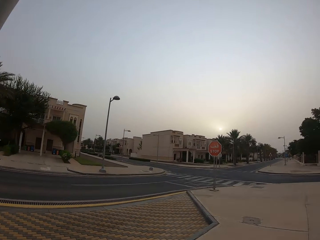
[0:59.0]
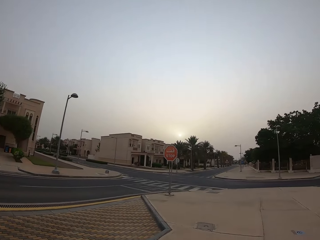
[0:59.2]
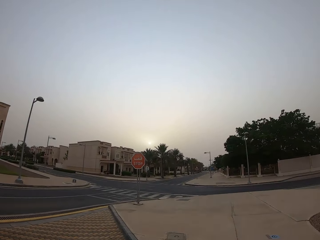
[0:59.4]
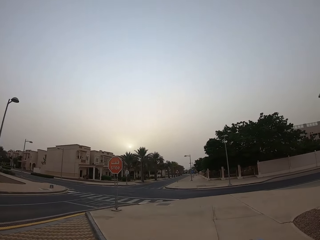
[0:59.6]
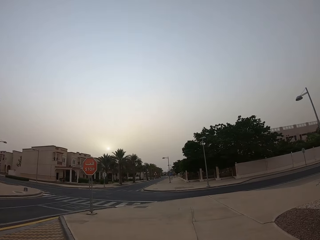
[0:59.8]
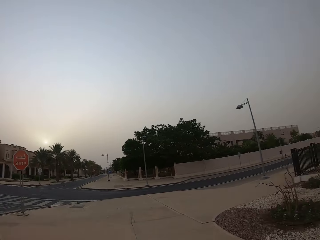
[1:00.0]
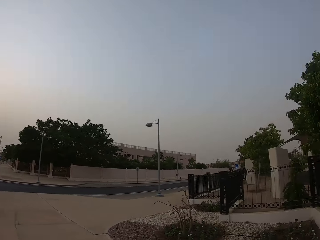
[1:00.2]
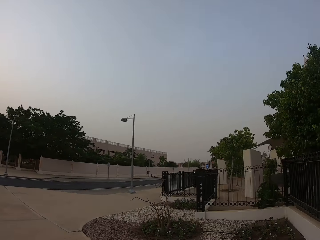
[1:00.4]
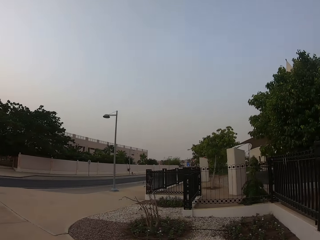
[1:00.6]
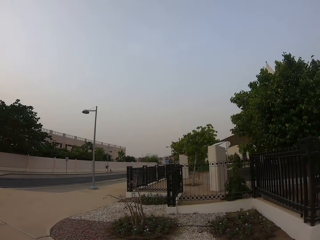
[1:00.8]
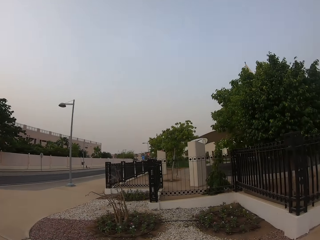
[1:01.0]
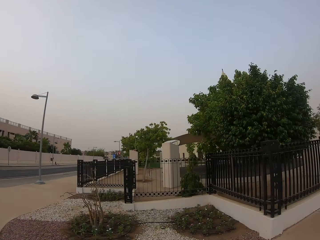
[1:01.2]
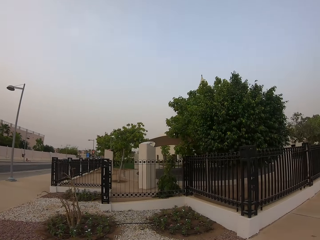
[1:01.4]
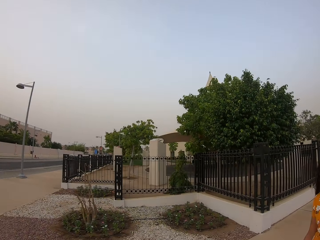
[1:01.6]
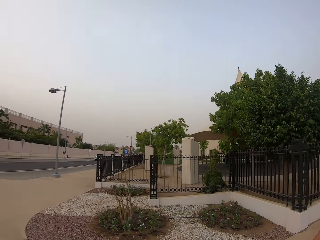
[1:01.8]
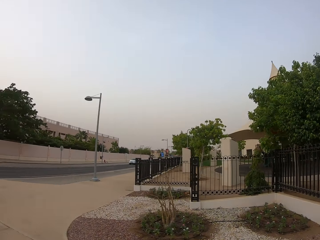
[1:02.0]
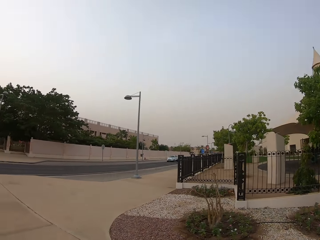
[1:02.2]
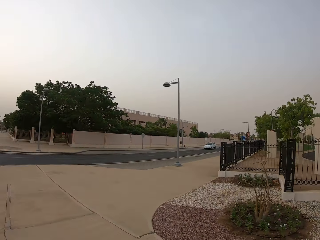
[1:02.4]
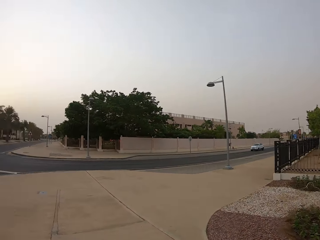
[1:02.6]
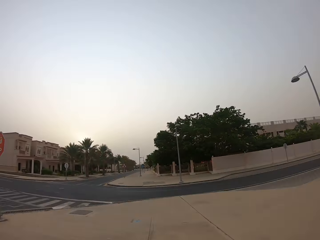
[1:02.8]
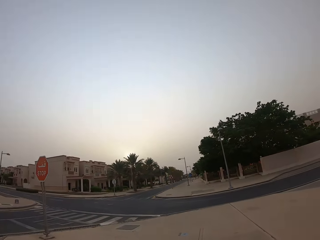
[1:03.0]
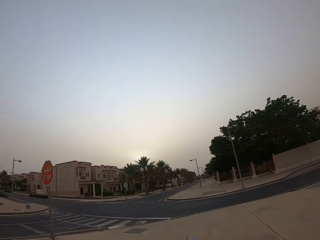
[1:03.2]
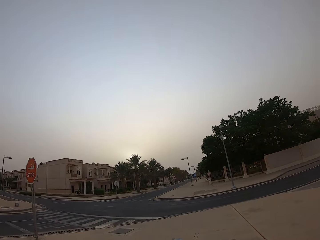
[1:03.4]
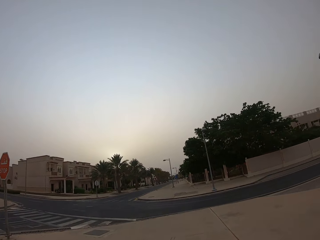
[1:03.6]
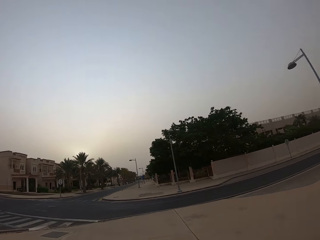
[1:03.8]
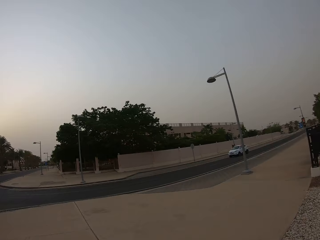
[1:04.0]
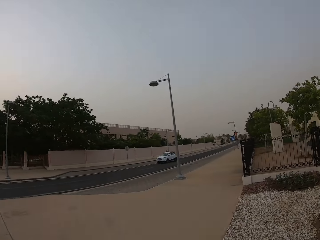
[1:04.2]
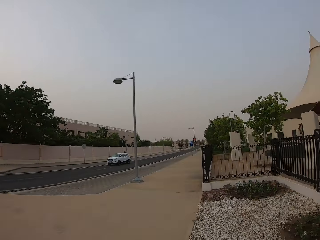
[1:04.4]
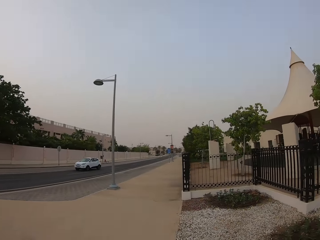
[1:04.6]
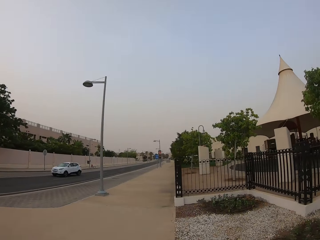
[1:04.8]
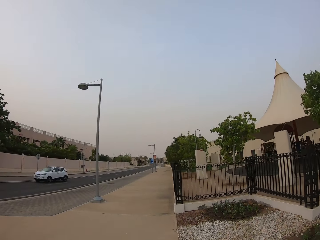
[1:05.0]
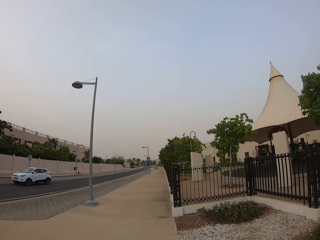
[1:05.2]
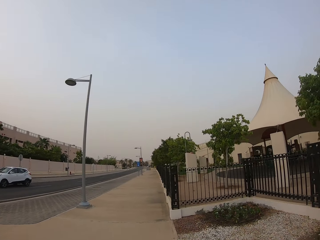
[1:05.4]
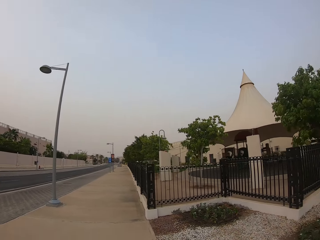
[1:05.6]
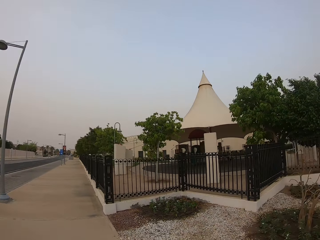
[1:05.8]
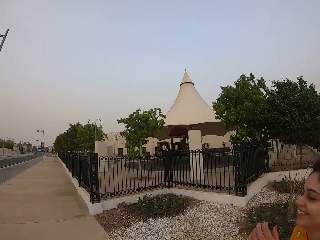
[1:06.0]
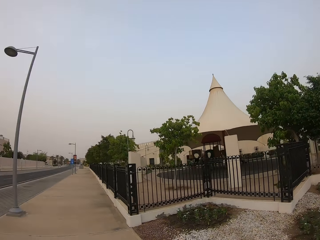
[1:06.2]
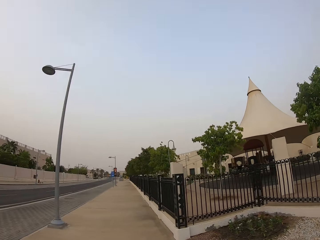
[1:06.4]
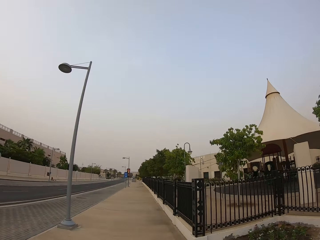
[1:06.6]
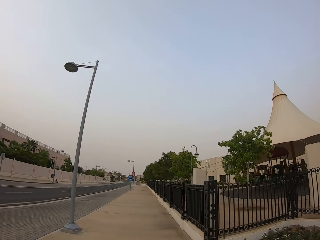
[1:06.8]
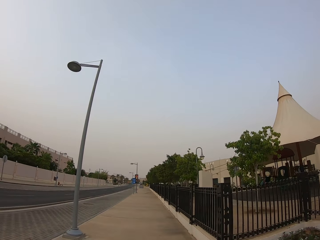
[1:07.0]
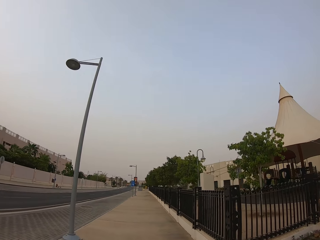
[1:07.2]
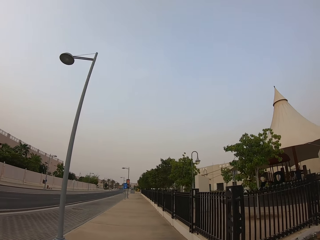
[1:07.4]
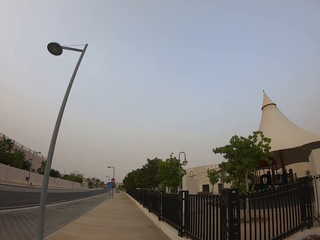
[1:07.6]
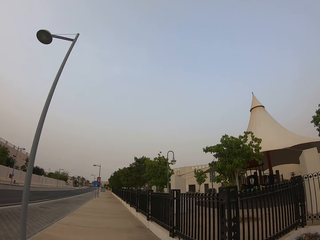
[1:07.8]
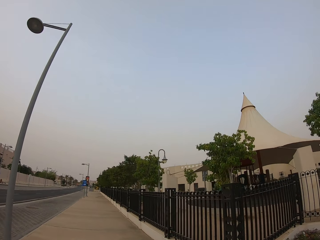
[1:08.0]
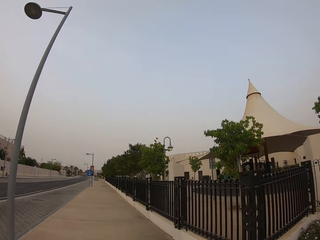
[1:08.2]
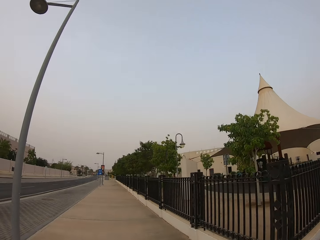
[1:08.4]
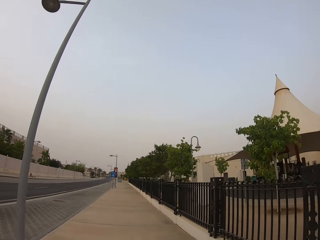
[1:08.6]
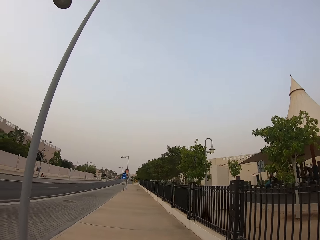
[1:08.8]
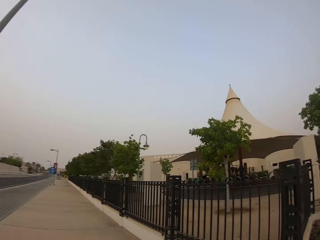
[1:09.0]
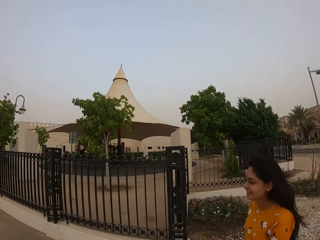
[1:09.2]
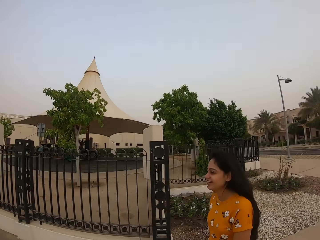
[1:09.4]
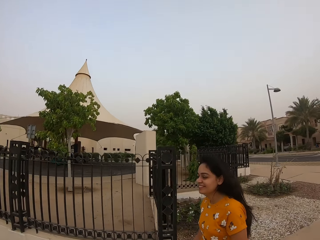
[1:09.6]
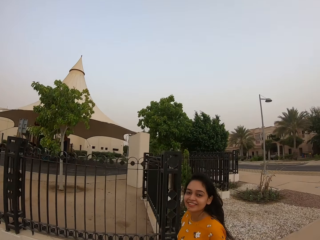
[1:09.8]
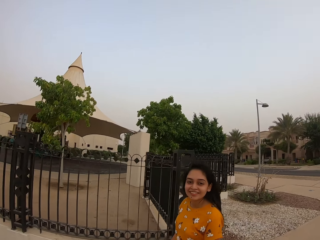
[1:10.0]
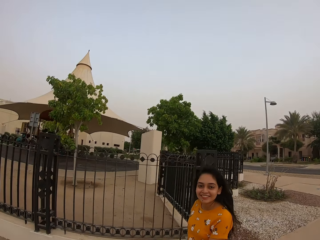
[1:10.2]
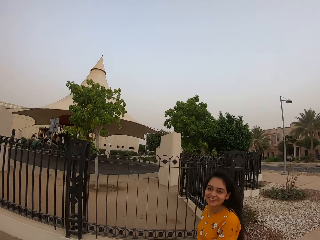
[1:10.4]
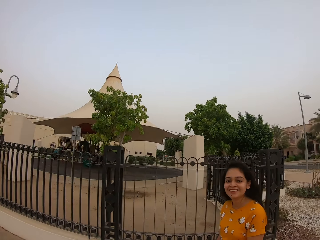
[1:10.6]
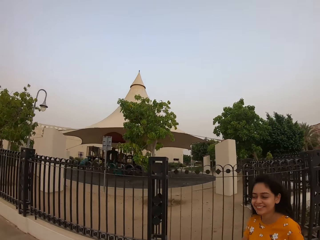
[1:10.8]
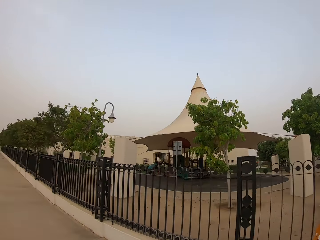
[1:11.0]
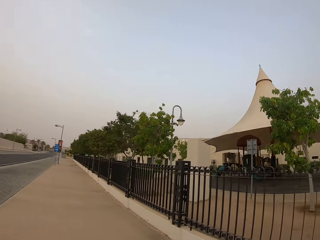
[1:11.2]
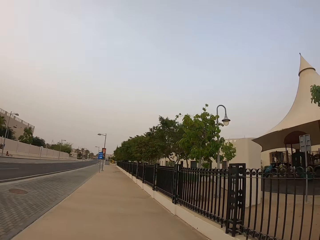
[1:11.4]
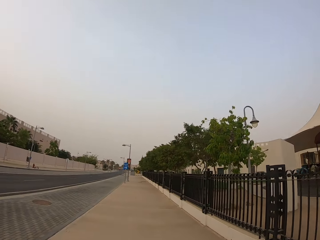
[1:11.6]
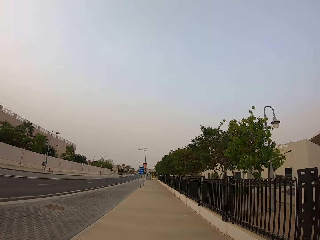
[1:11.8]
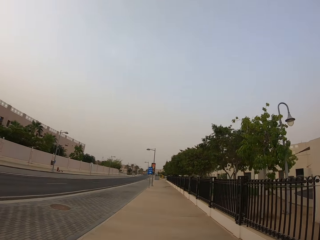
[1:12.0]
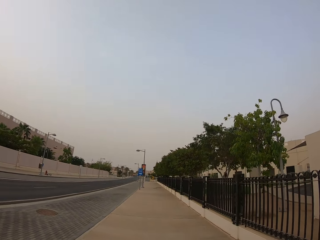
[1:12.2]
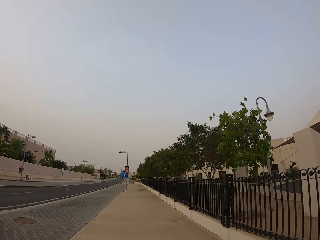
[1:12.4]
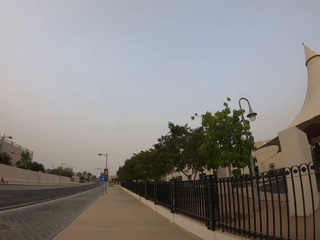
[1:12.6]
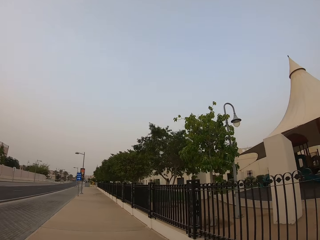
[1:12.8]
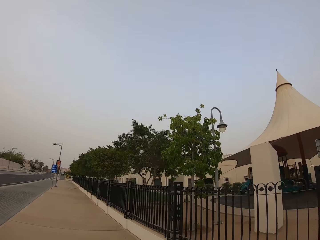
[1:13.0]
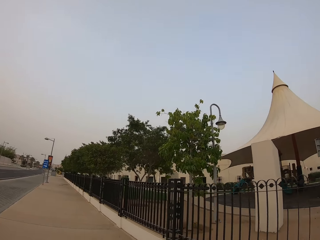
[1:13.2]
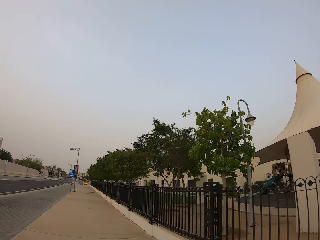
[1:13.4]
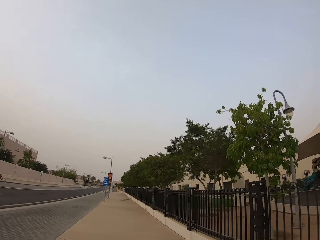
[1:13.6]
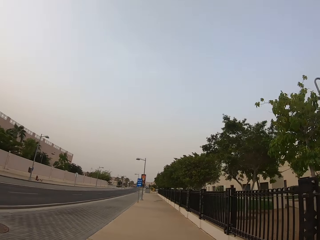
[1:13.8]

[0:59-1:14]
The camera wearer looks at the signpost. They walk beside a lady. They look at the lady. The lady smiles. The camera wearer walks along the sidewalk.

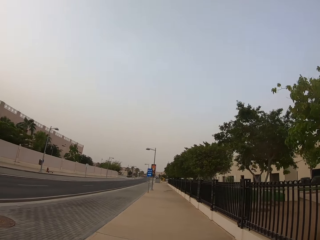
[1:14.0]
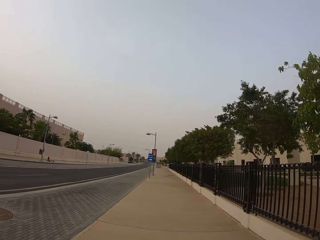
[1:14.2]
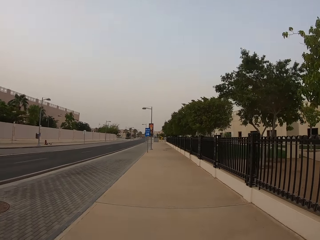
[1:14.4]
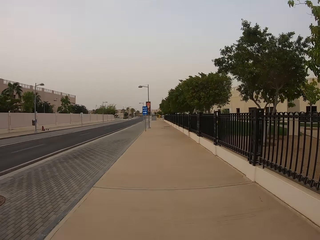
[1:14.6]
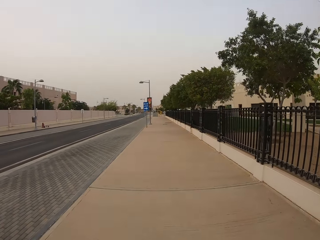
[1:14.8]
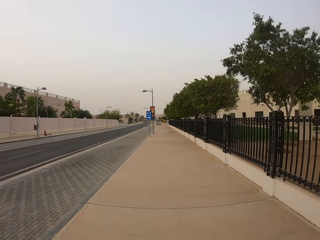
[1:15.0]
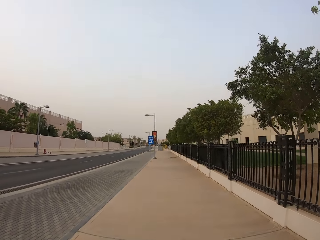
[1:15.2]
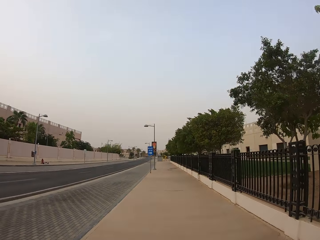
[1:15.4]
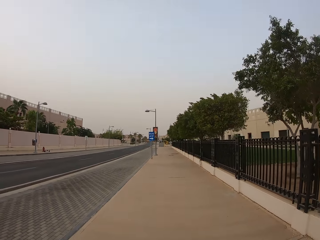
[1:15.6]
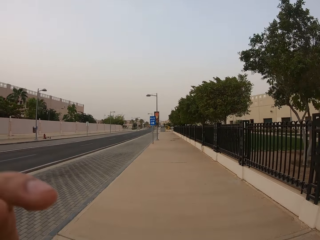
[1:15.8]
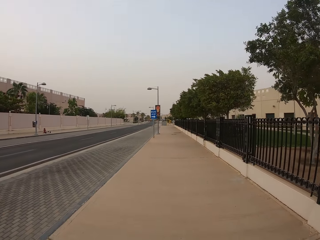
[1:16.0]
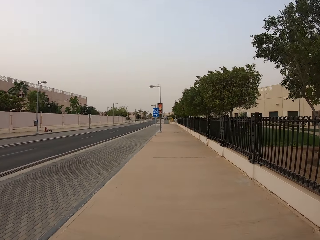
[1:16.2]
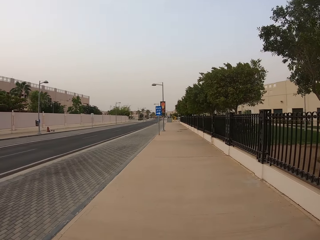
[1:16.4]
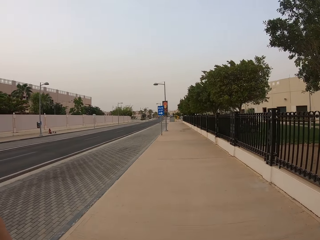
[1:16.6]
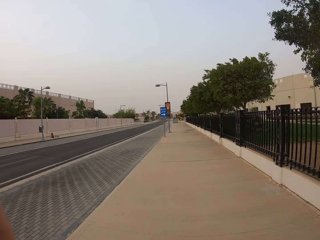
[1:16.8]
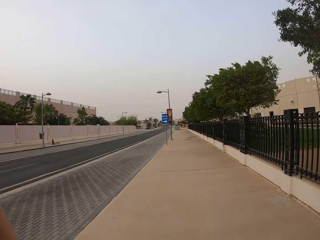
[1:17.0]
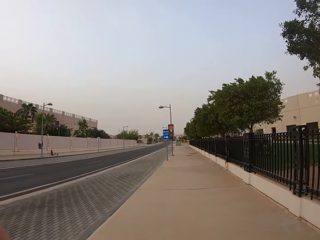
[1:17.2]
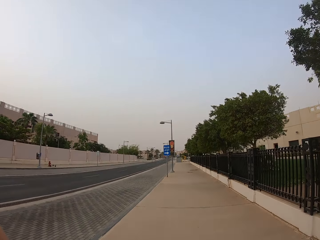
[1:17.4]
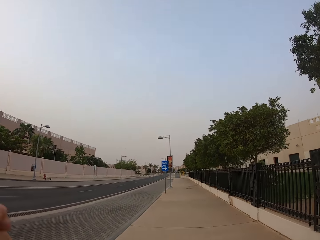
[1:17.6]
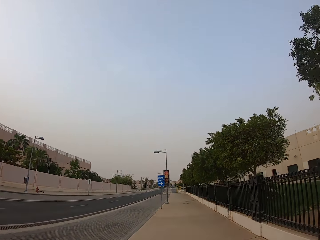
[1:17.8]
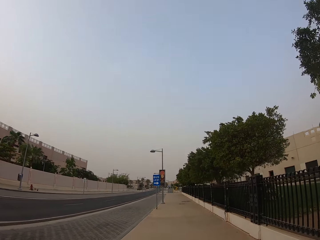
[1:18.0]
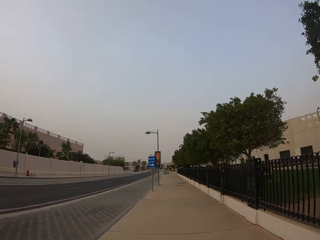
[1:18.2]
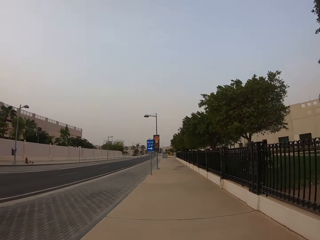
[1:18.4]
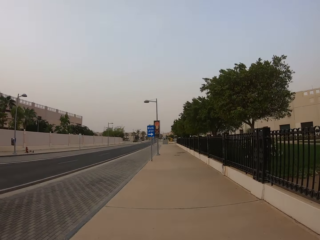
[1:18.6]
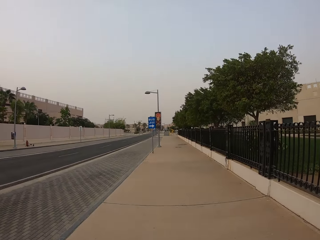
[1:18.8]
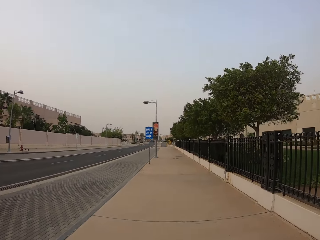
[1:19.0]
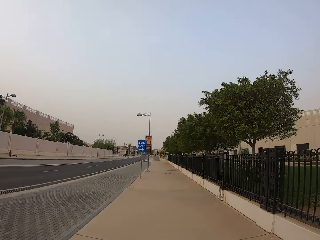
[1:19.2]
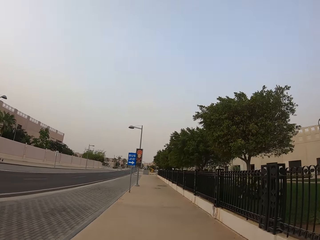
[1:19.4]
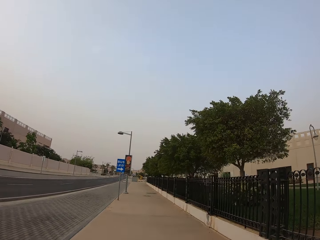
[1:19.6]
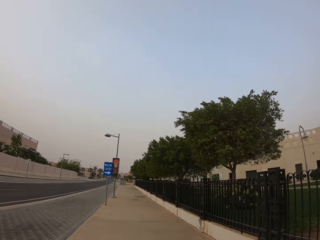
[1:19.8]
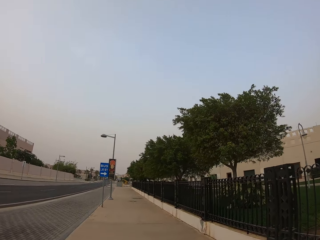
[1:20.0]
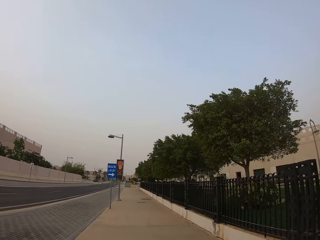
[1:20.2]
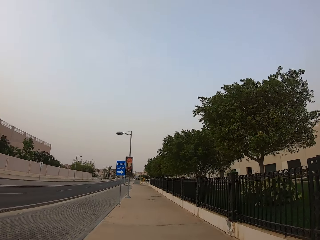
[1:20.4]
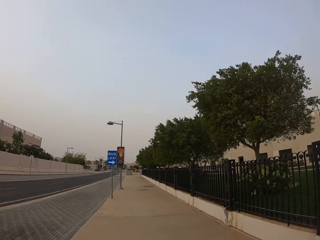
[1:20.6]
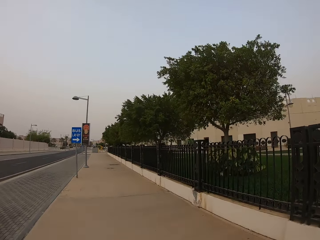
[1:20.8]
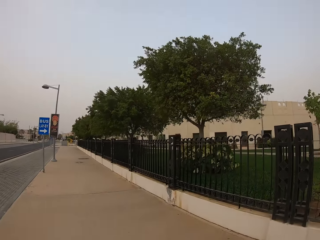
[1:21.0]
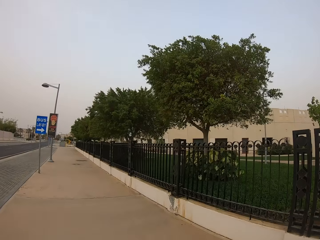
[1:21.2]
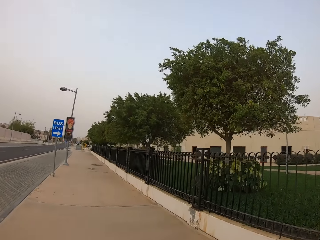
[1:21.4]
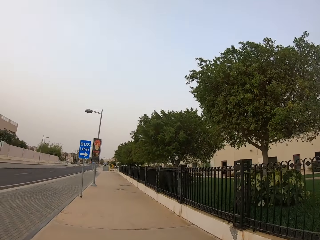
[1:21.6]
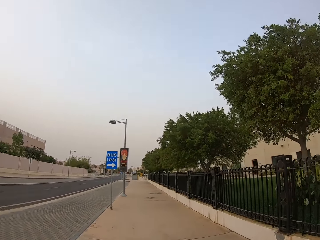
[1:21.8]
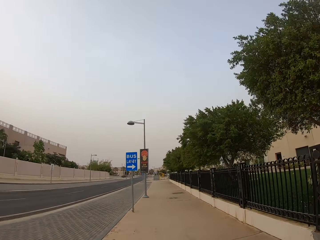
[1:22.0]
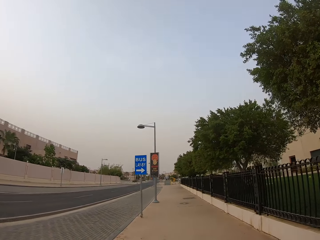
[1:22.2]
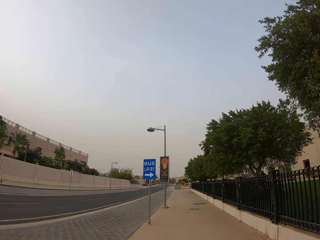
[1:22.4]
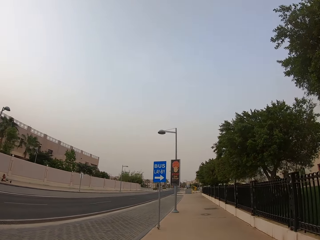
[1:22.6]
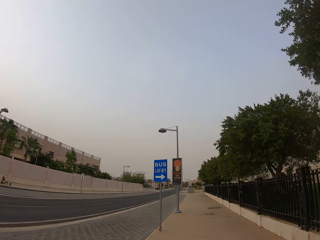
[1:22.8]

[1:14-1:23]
The camera wearer walks on the walkway. He raises his left hand.
